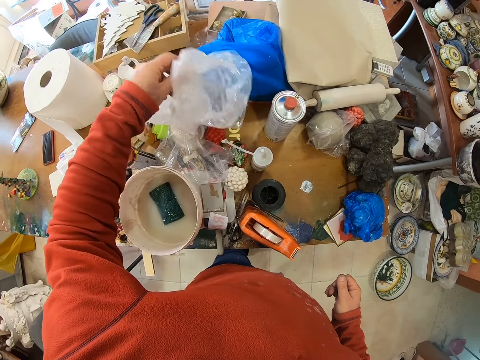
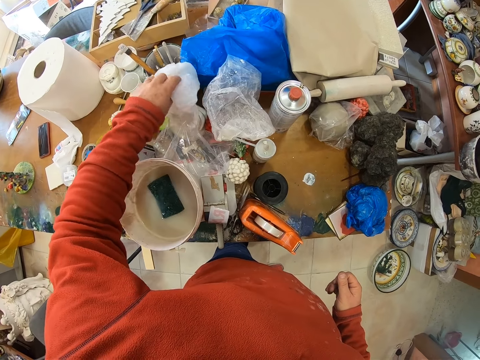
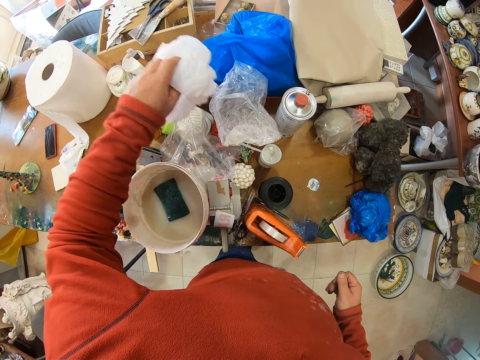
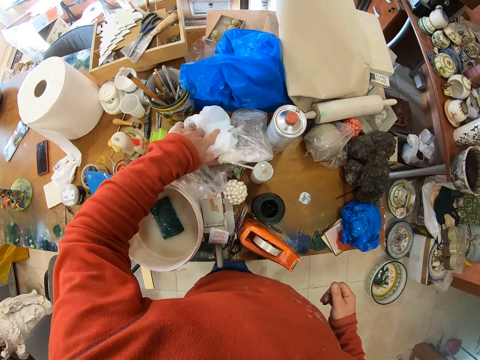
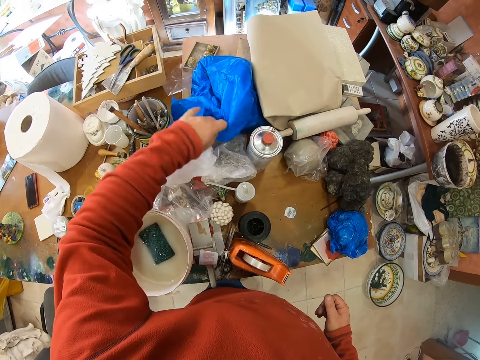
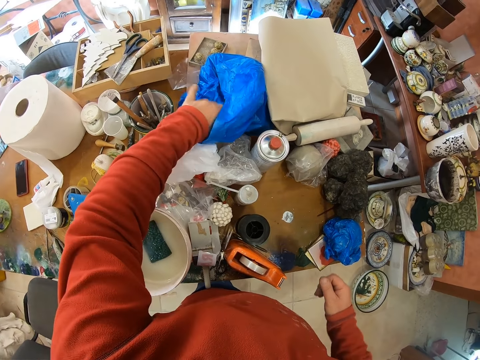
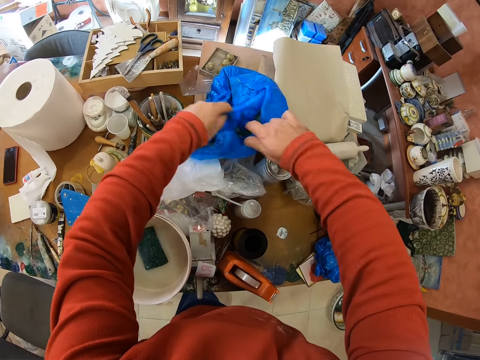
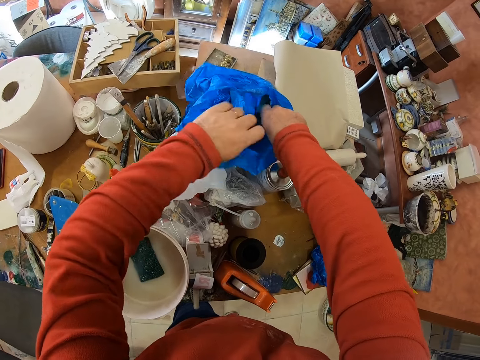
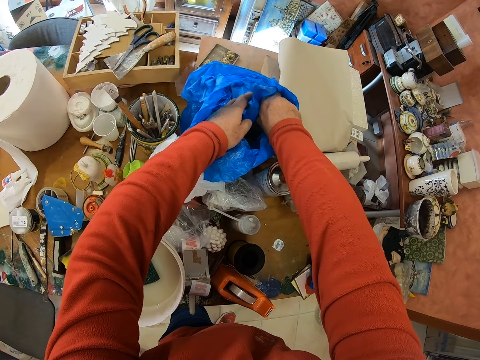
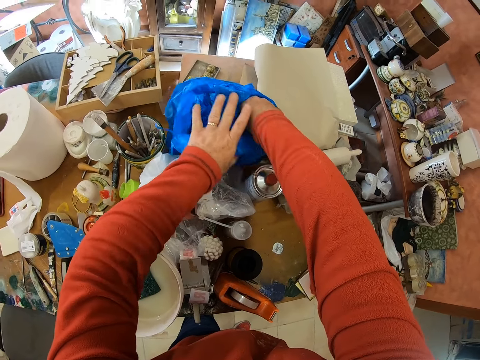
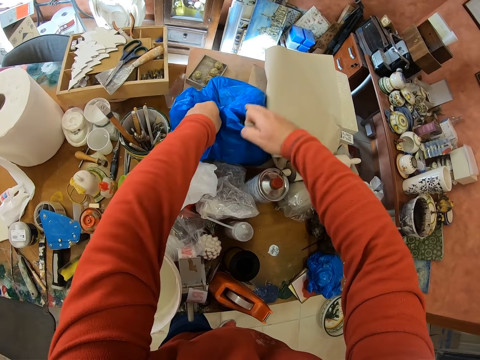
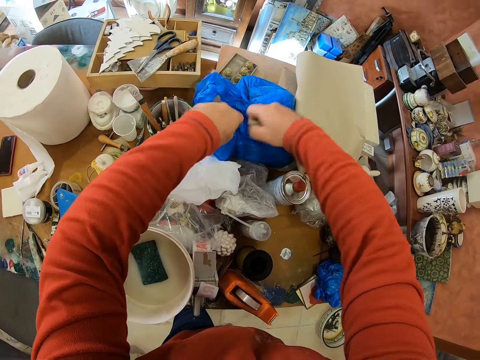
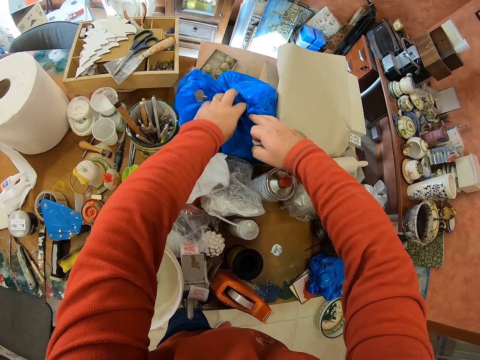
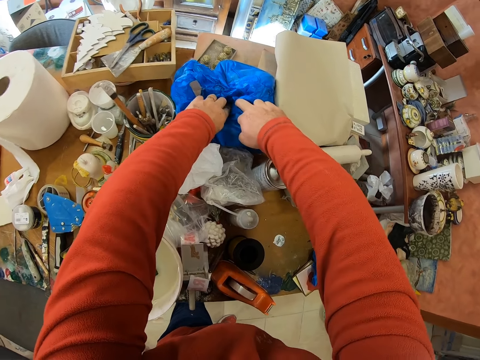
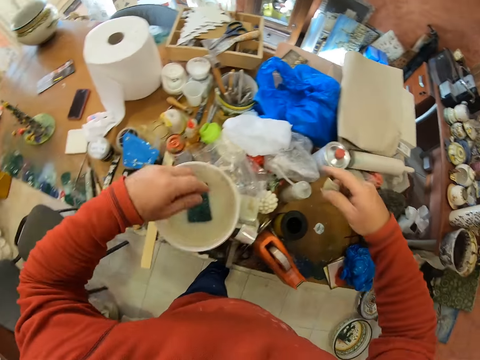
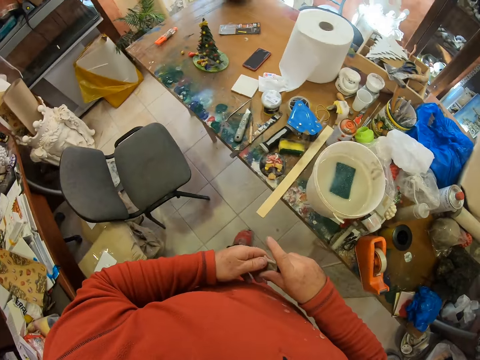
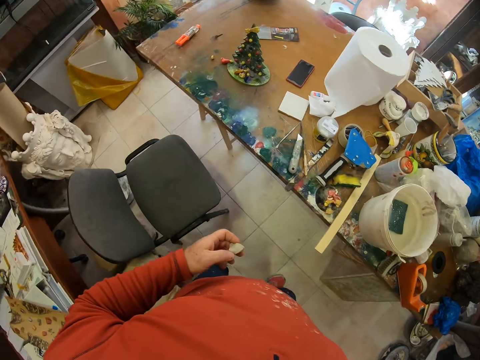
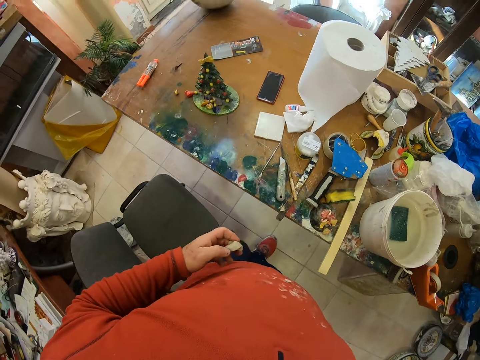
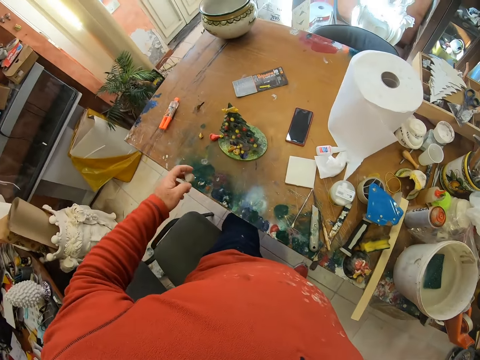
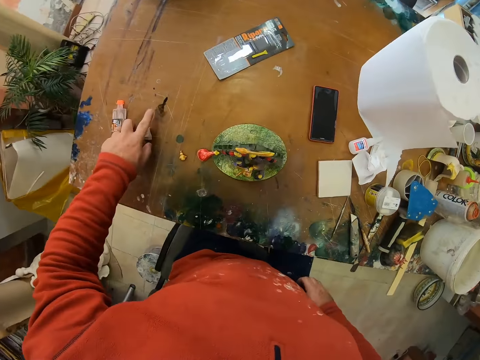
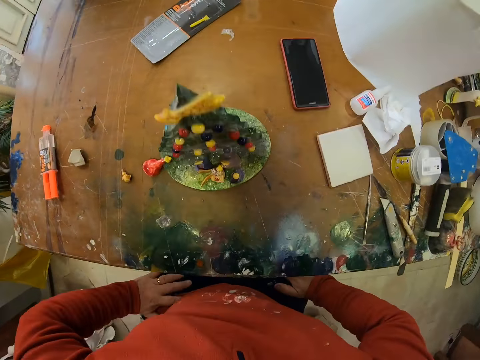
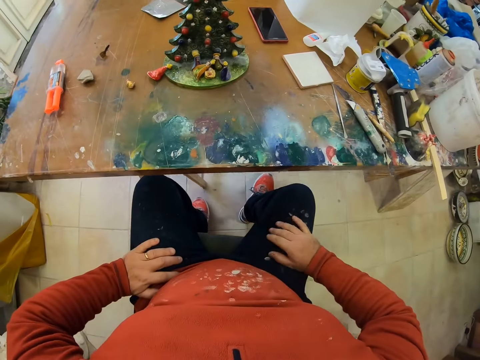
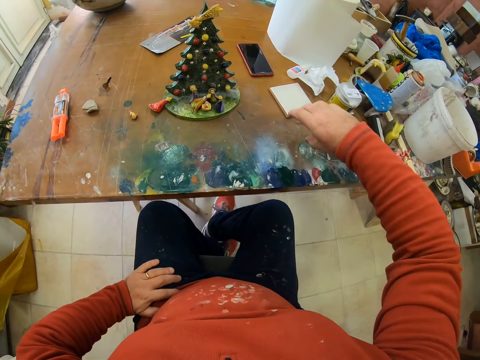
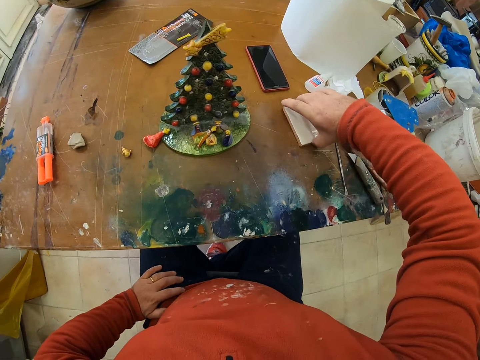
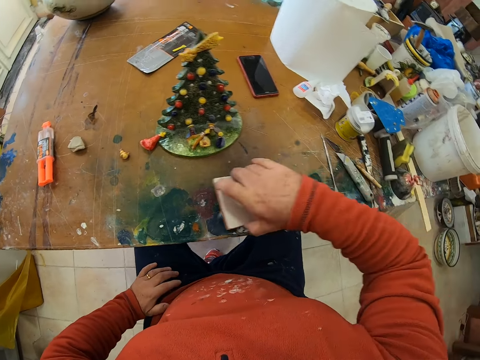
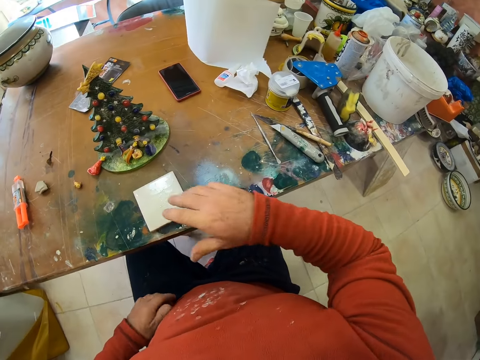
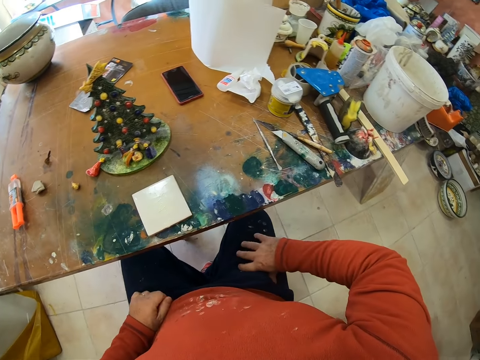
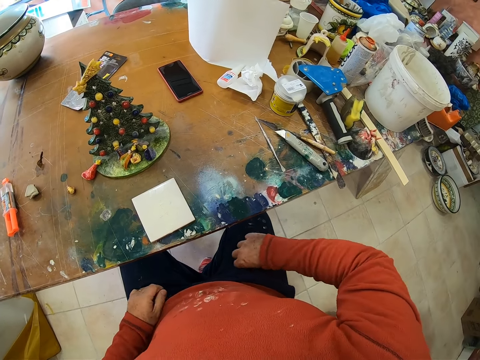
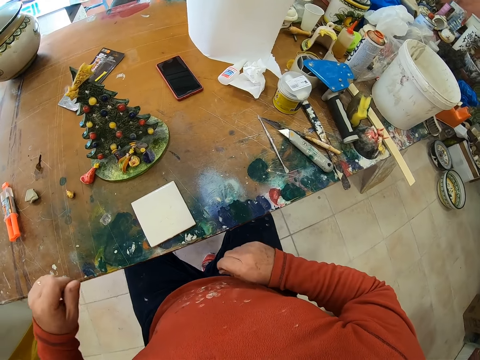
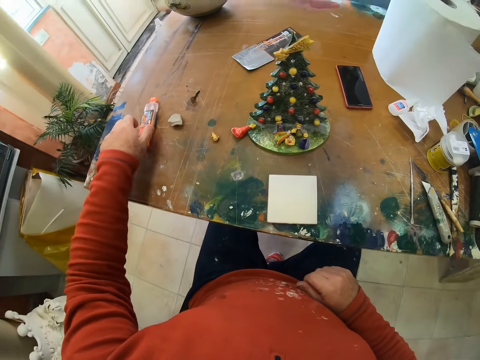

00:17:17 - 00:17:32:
The camera wearer holds the nylon on the table. He lifts the nylon paper. He places the nylon papers on the table. He opens the nylon paper. He takes something. He closes the nylon paper. He lifts his hands. He places something on the table. He sits on the chair. He picks up the tile. He places the tile on the table.

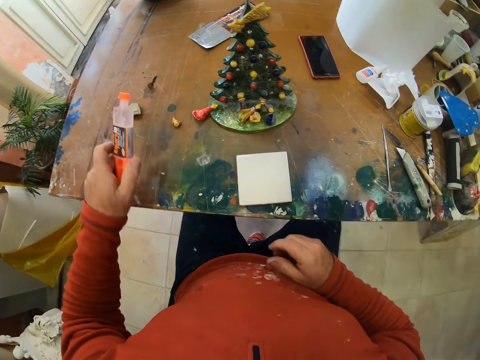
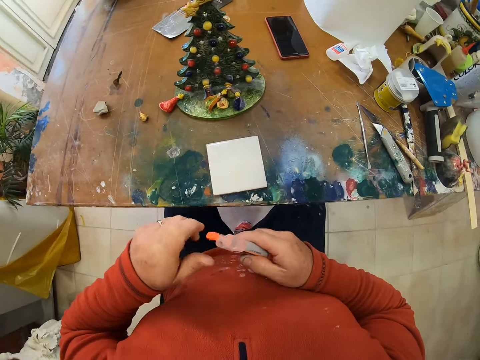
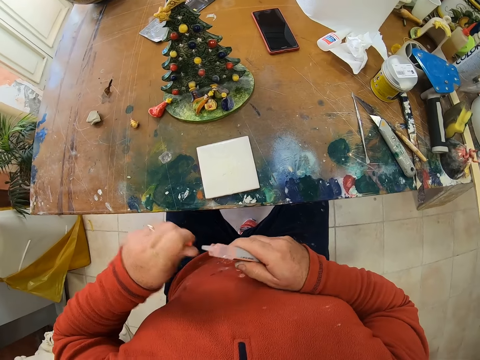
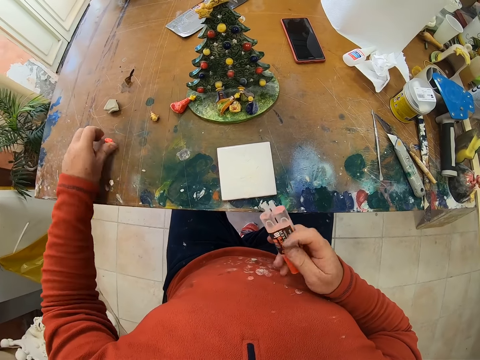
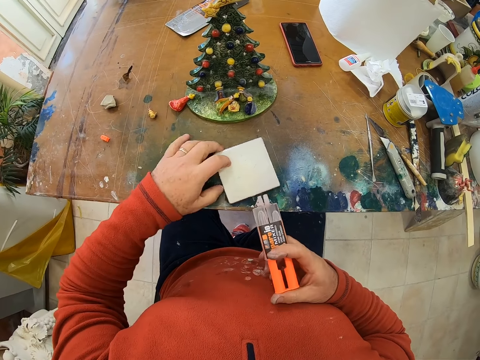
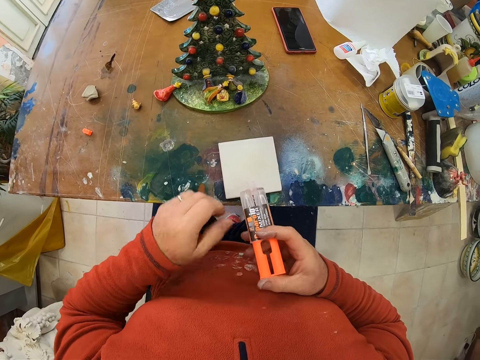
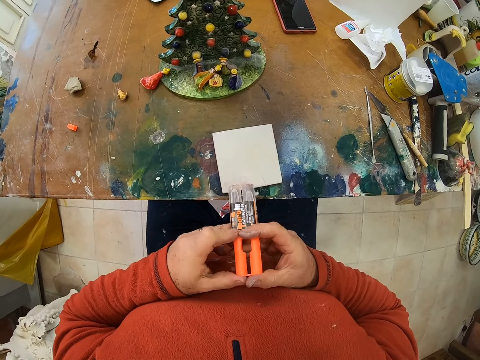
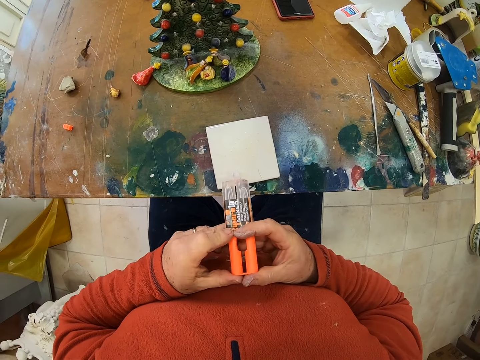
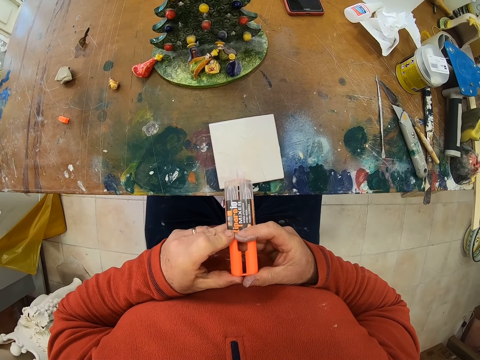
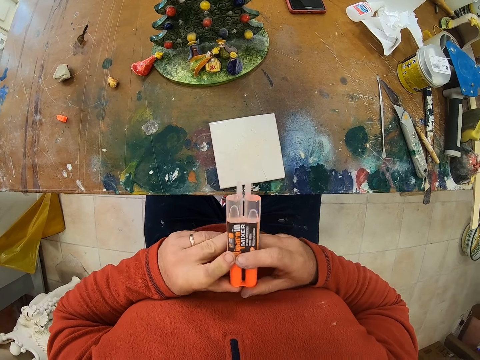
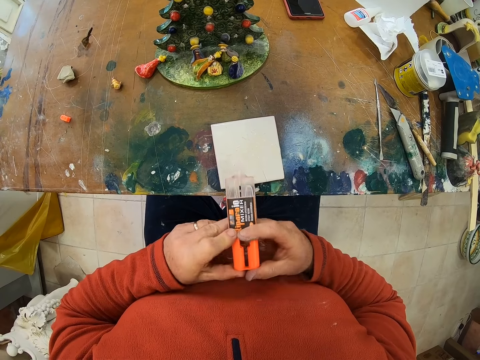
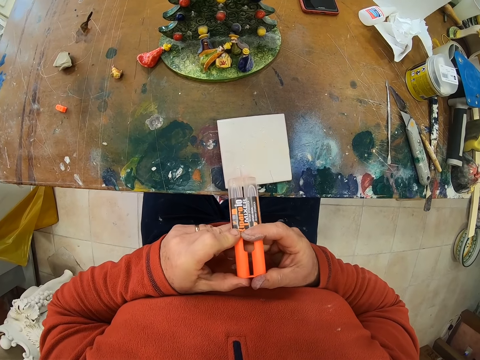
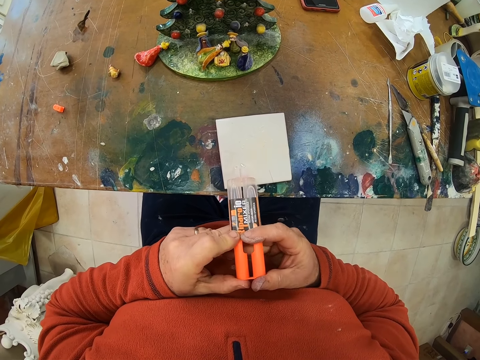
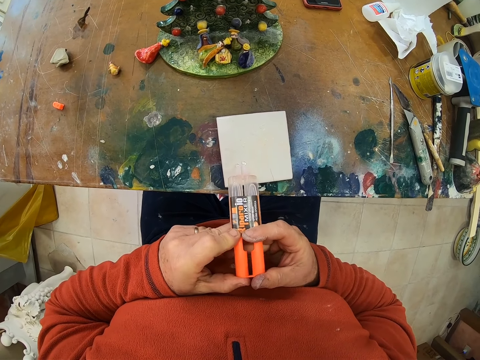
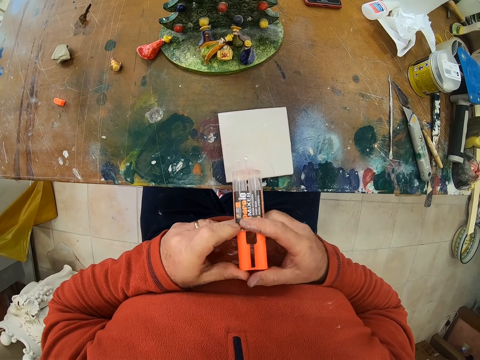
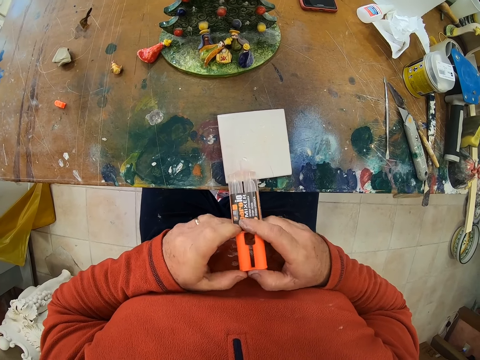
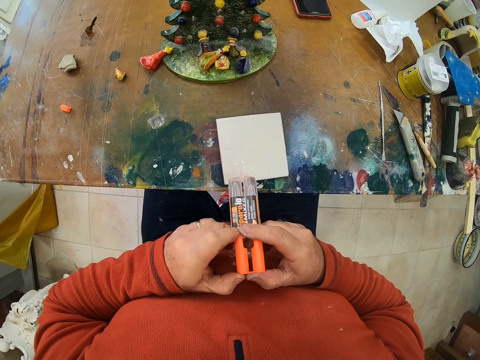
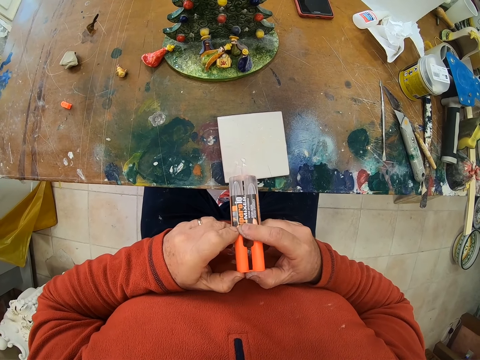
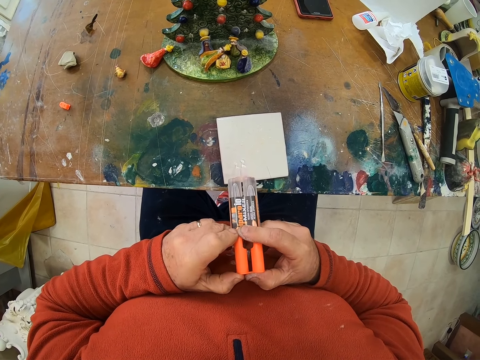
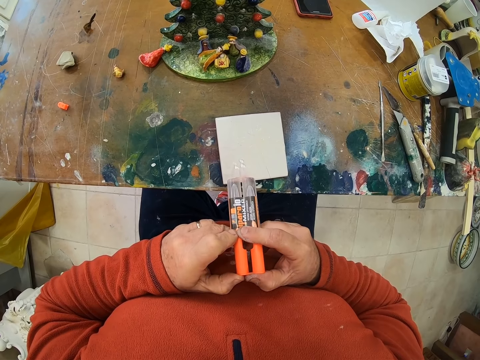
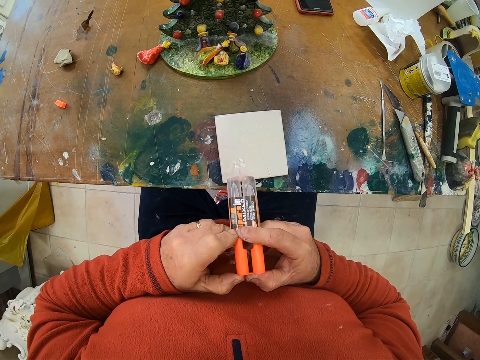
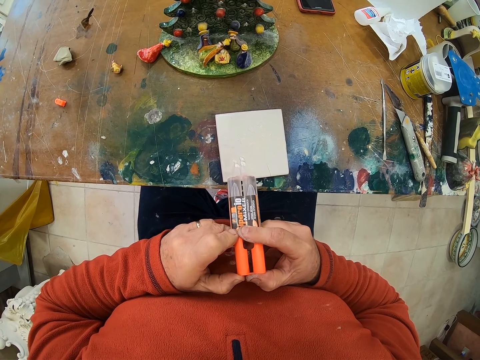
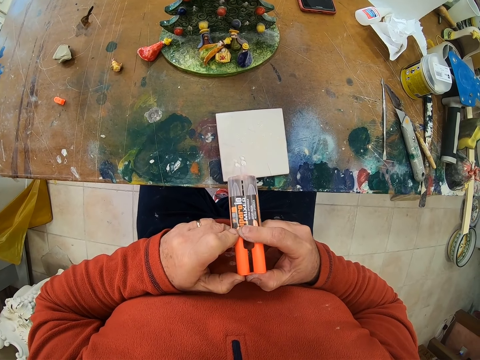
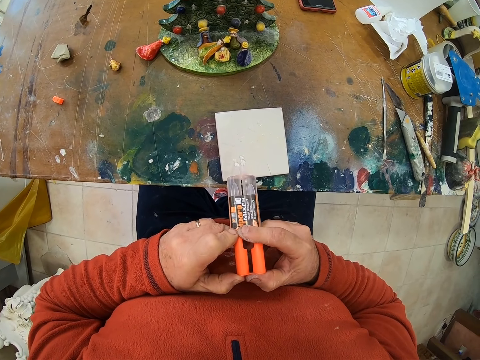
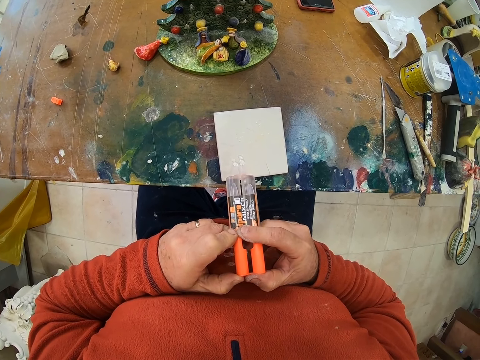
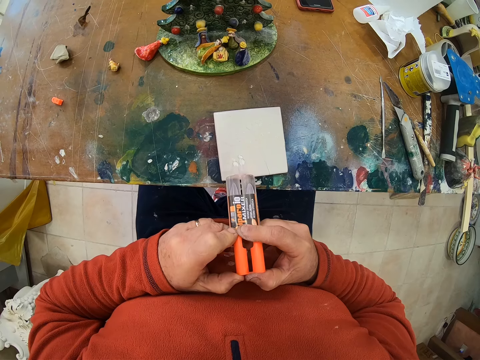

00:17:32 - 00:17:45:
The camera wearer picks up the super glue or syringe from the table. They open the glue. They put a cork on the table. They press the syringe on the pane. They put the super glue on the tile.
